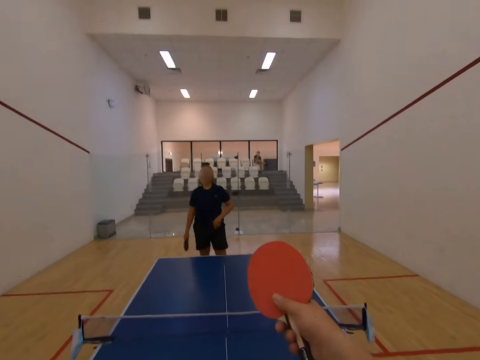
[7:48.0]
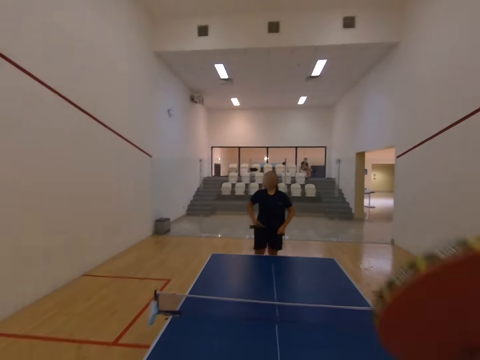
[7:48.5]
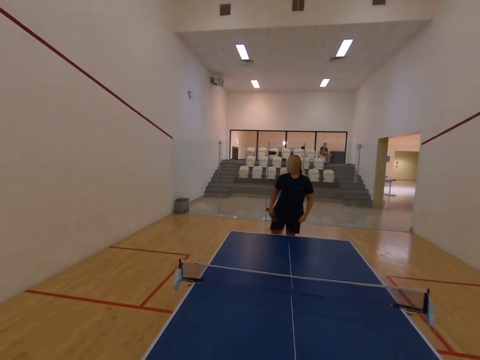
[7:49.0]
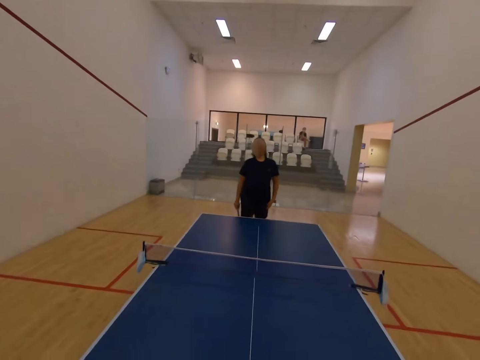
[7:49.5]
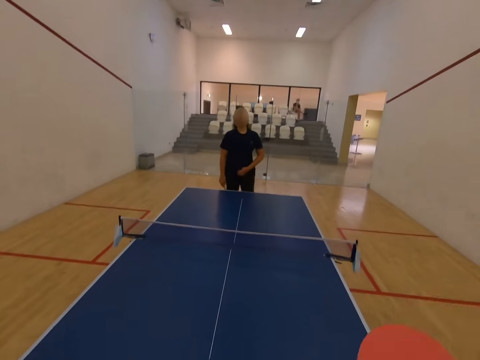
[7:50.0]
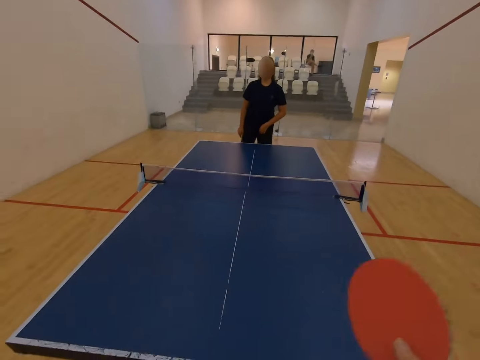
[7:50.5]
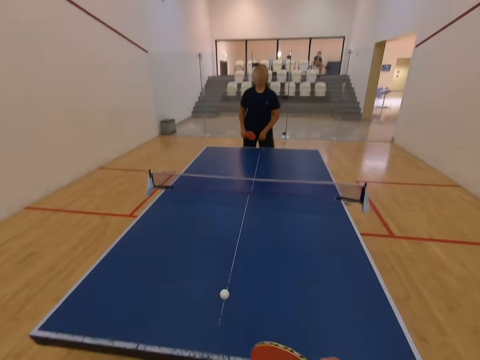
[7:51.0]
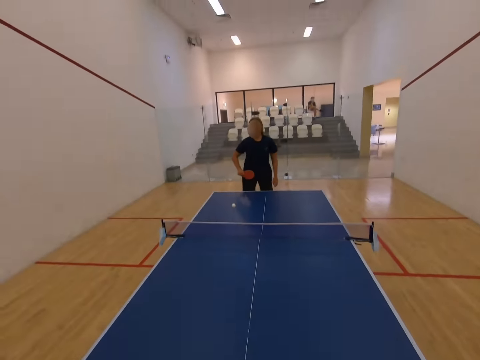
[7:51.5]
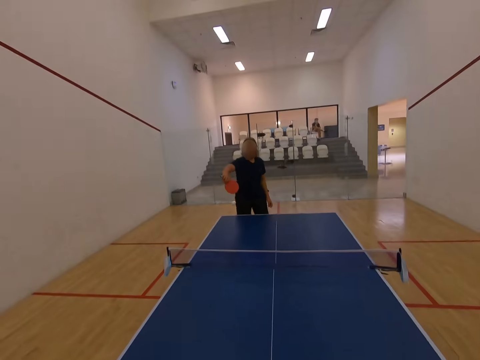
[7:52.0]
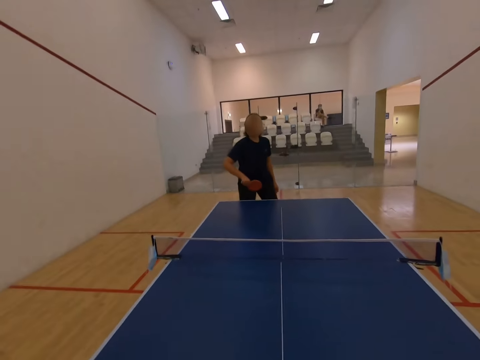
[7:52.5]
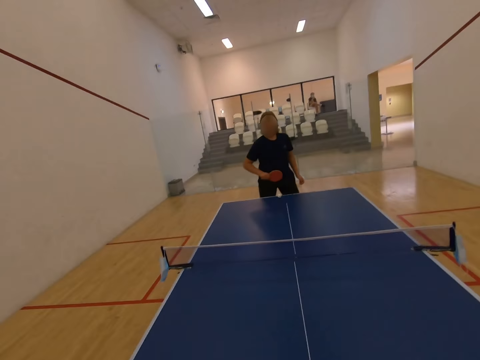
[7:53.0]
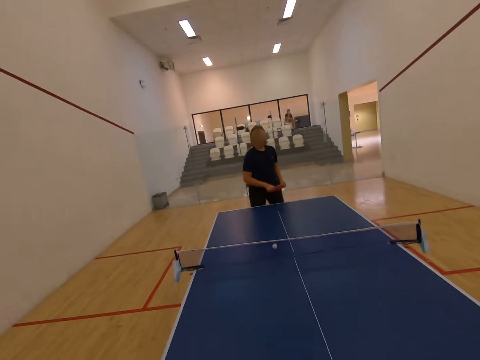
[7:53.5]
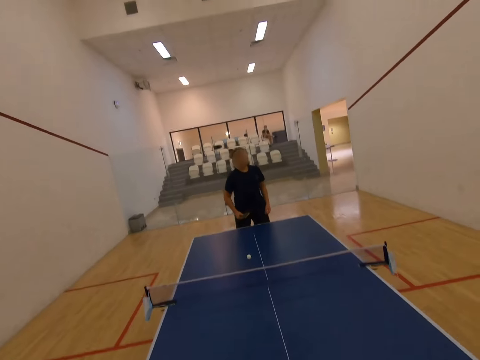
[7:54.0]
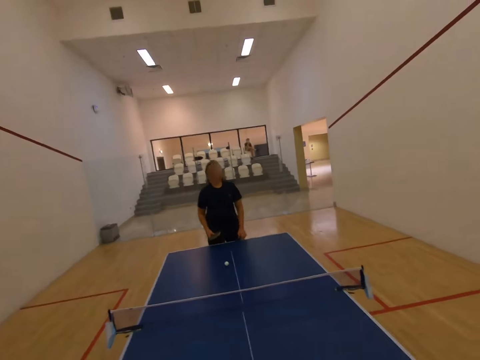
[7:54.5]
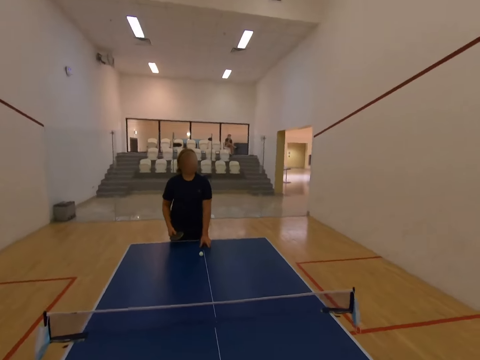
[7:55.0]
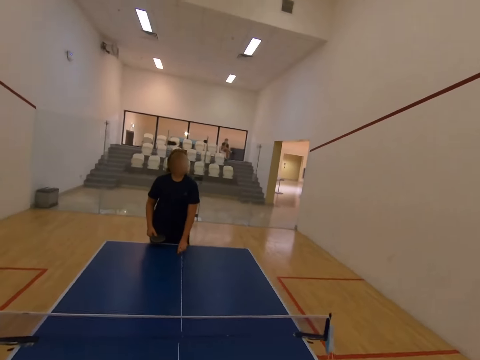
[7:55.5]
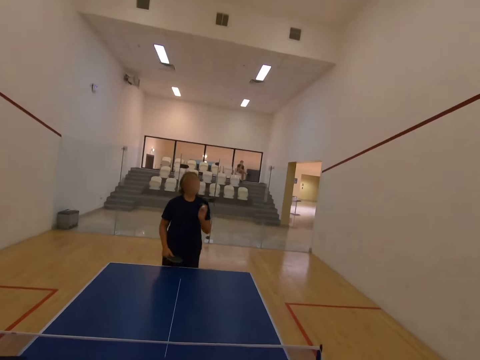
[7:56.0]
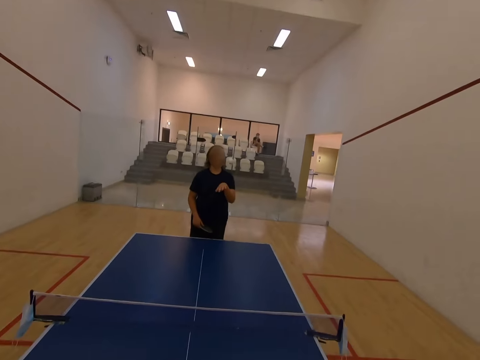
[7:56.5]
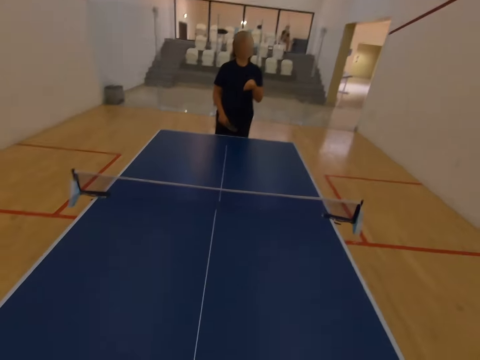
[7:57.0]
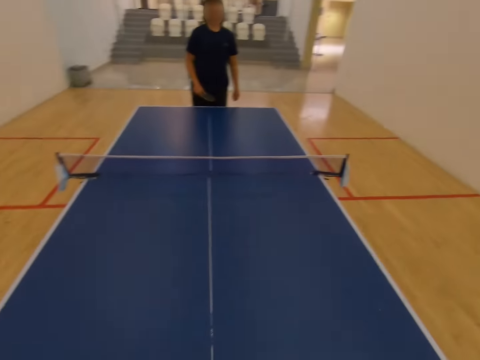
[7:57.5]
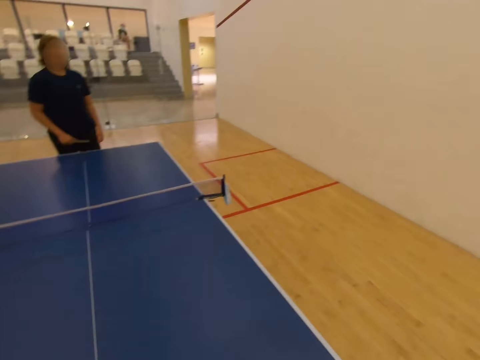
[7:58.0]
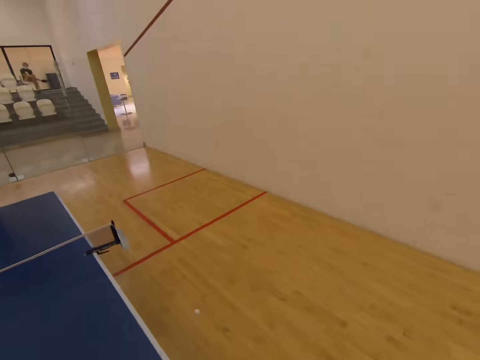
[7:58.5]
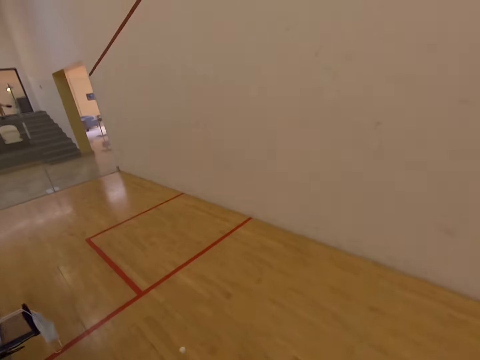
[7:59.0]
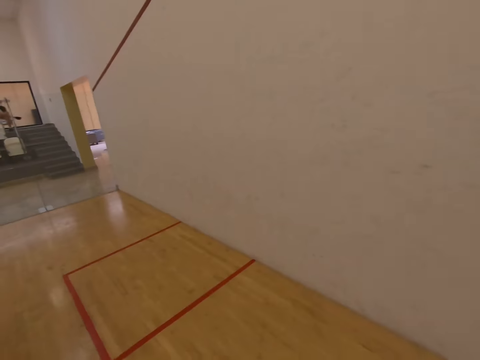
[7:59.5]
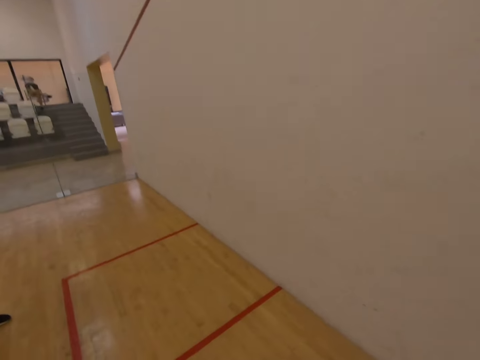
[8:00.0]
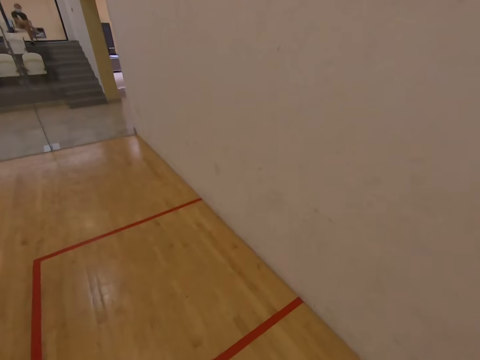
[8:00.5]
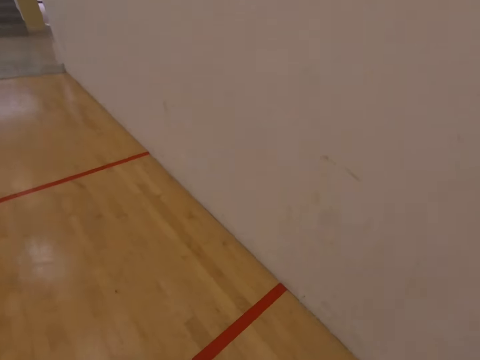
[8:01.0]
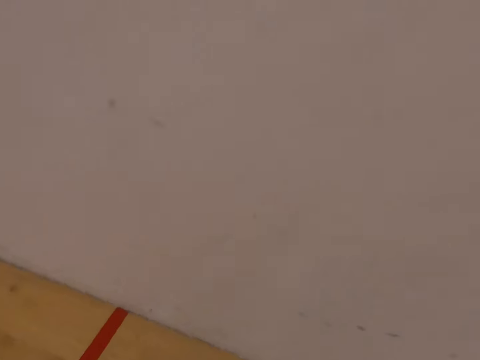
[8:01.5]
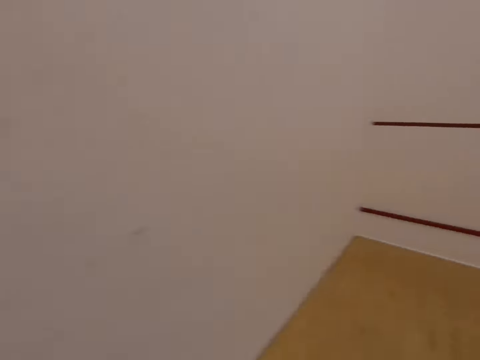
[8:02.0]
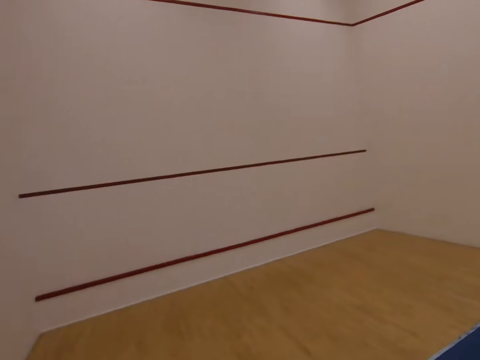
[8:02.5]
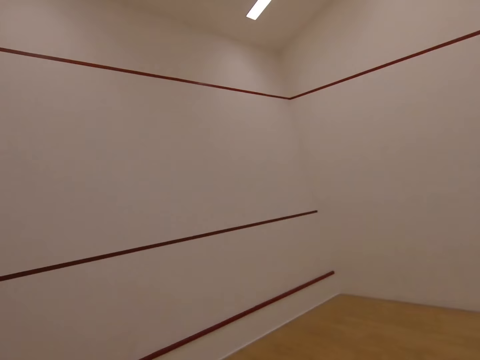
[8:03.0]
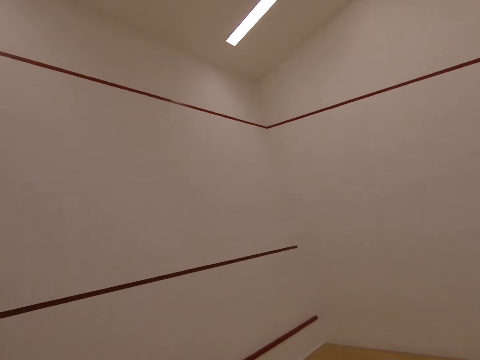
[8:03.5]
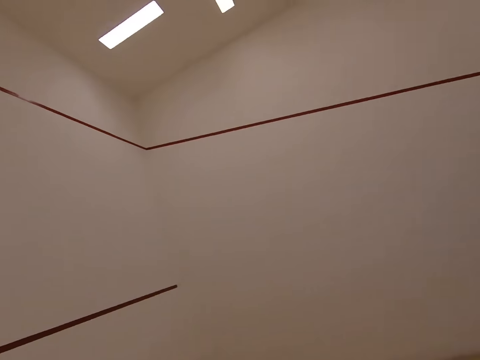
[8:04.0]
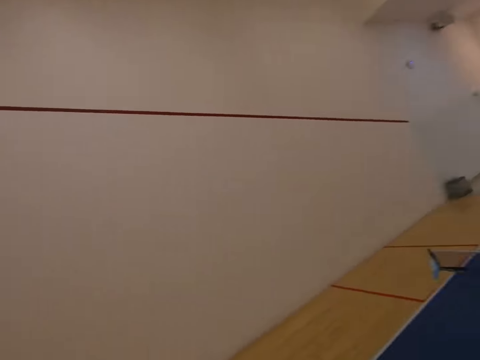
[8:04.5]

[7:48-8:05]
The camera wearer touches their t-shirt. They play table tennis with a man. They look at the tennis.

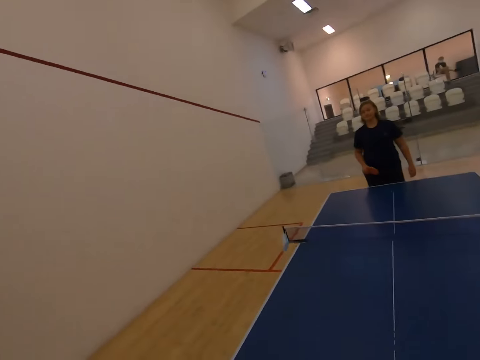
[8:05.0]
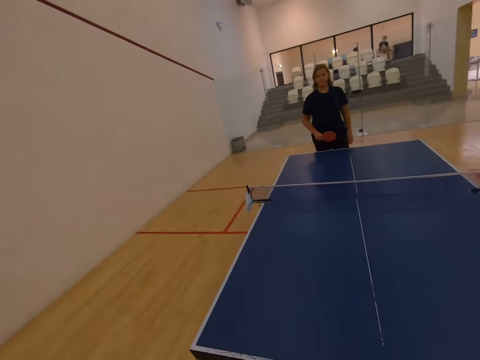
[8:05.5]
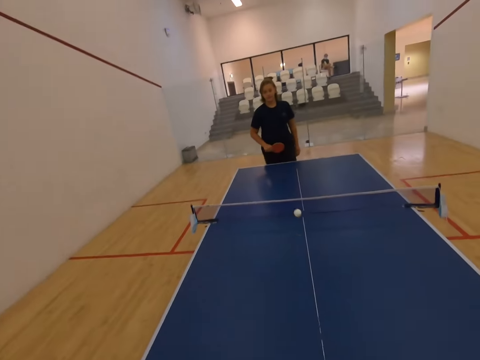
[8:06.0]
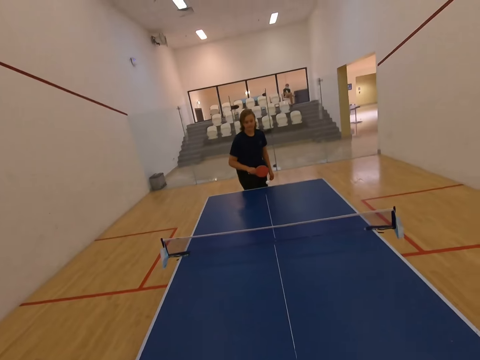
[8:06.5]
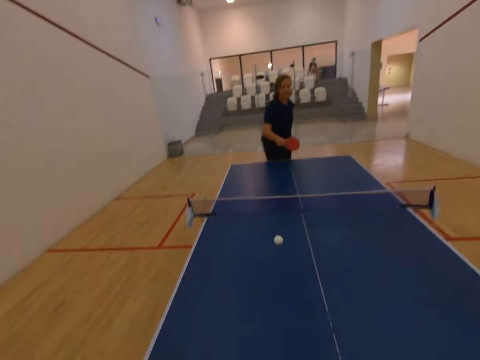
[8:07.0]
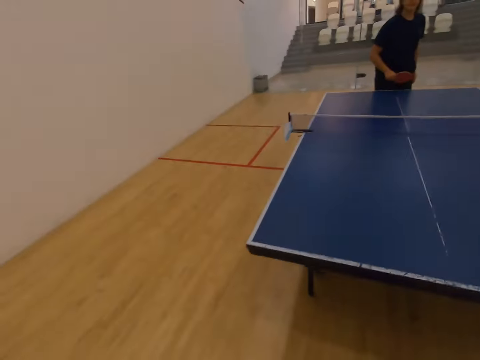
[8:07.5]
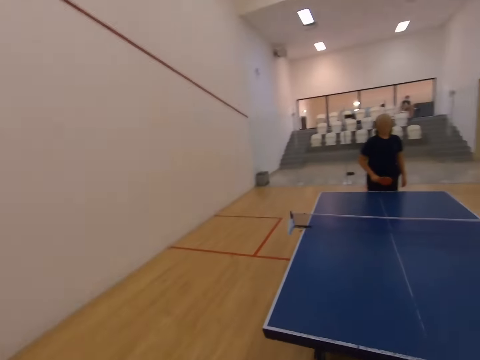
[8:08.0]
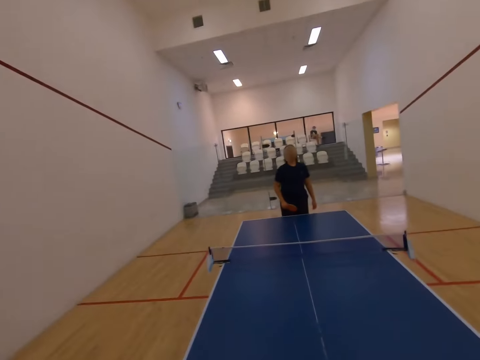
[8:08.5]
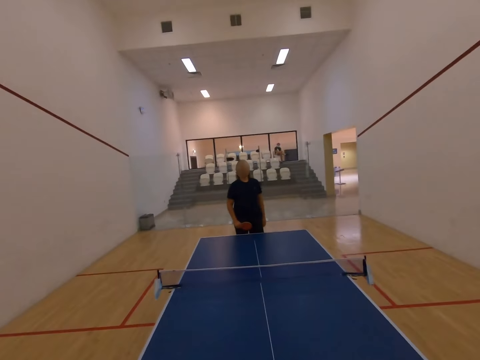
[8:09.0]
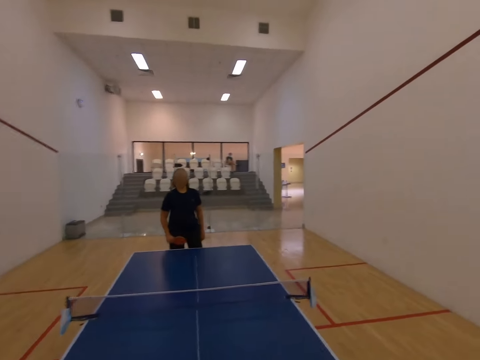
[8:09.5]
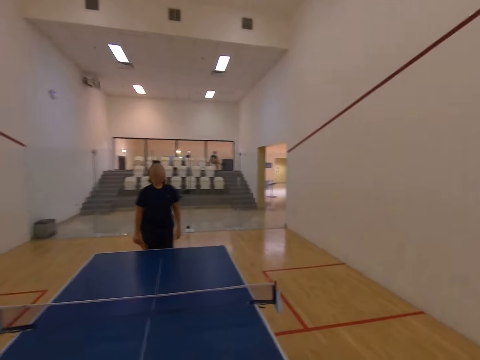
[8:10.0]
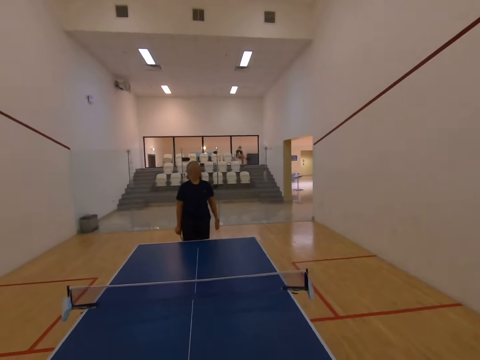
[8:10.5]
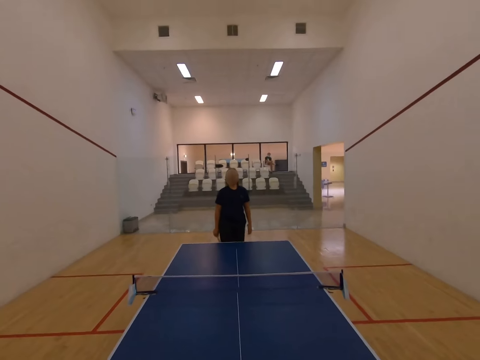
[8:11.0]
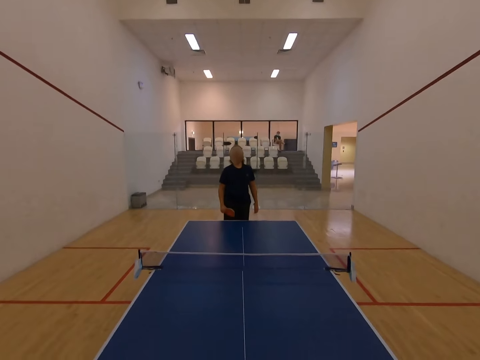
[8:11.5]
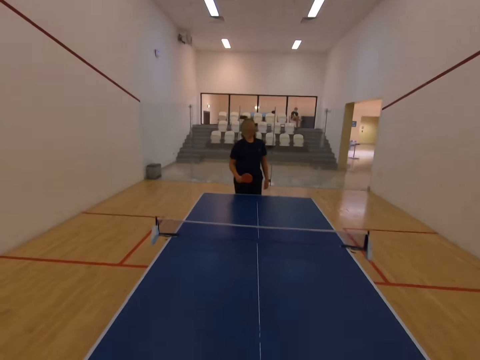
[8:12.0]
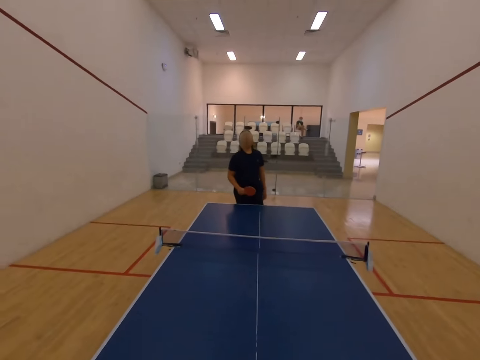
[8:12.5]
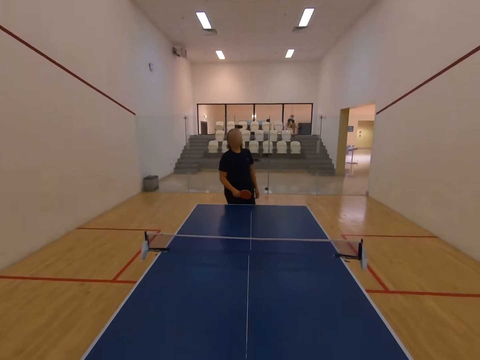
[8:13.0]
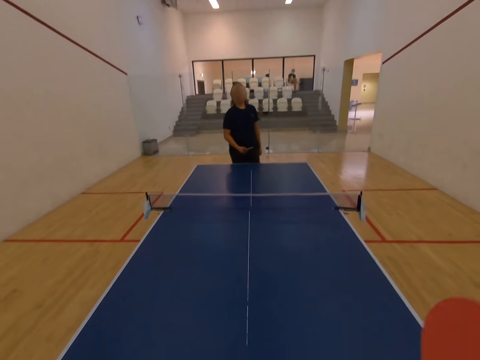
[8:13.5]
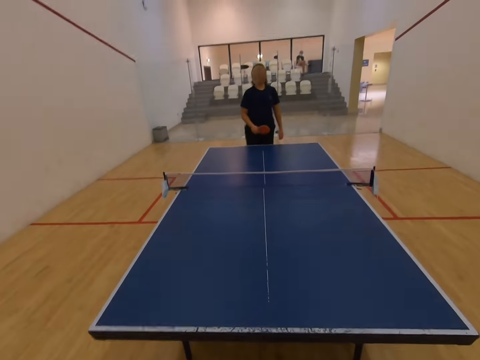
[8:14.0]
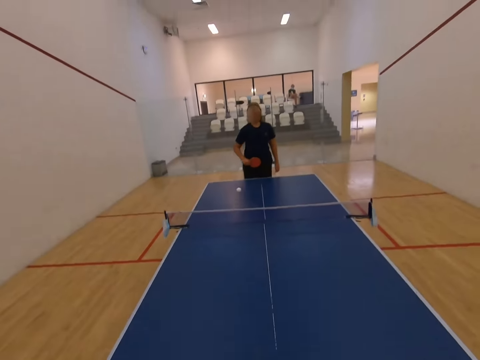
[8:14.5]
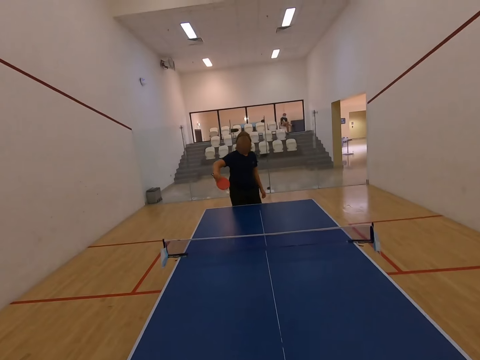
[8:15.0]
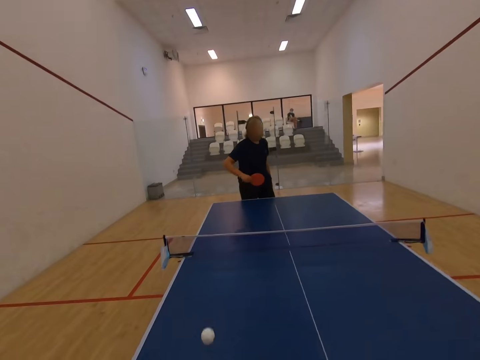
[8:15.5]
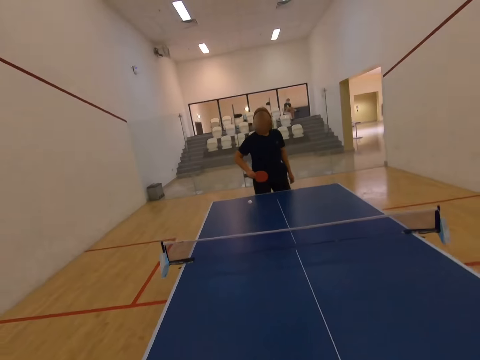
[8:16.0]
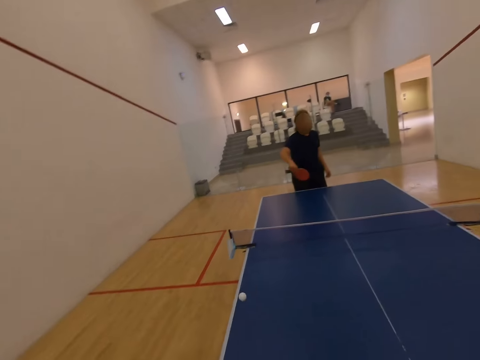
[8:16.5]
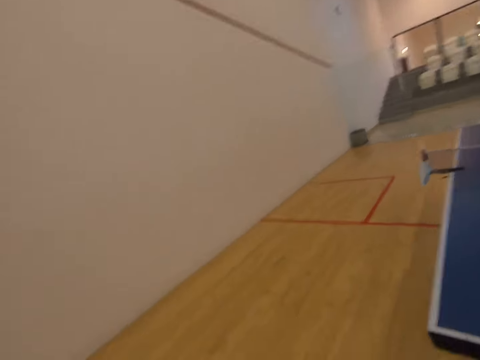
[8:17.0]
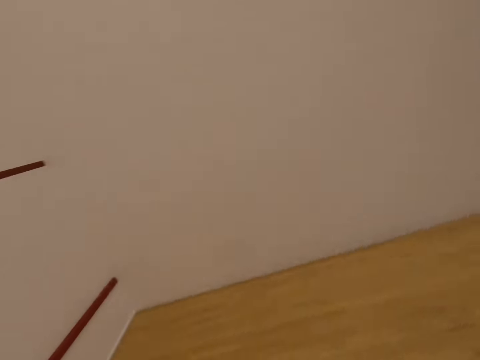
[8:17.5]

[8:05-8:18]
The camera wearer plays table tennis with a man. They look at the tennis. They play table tennis with the man.
